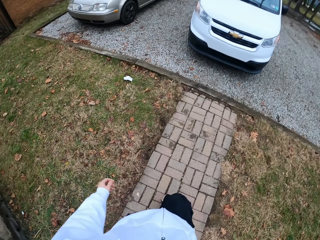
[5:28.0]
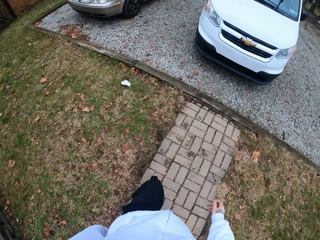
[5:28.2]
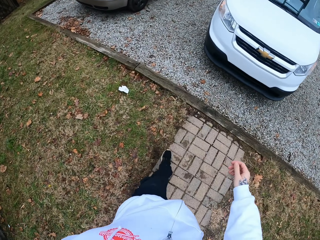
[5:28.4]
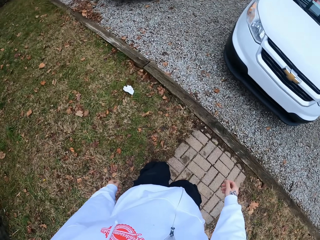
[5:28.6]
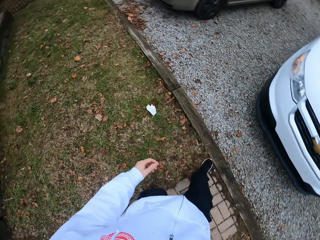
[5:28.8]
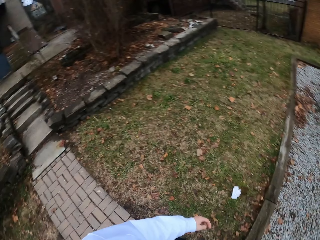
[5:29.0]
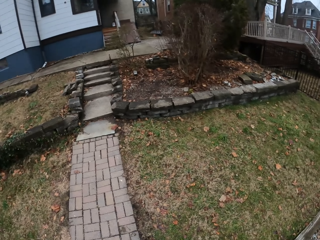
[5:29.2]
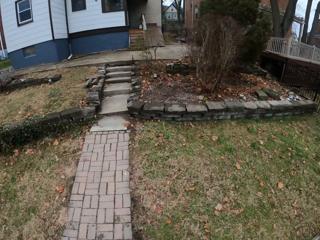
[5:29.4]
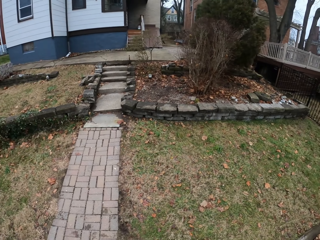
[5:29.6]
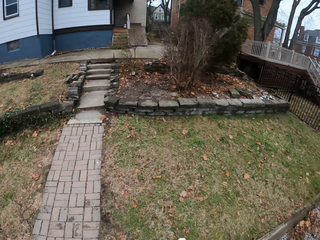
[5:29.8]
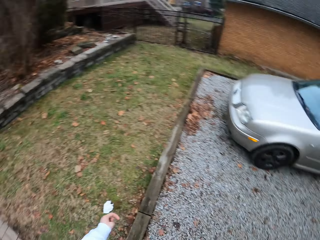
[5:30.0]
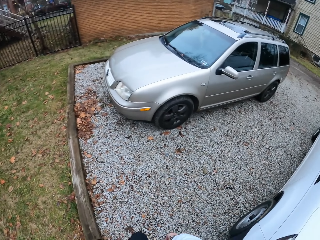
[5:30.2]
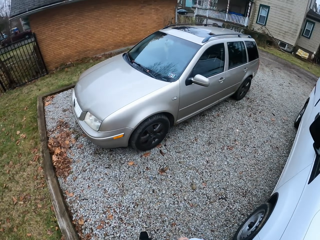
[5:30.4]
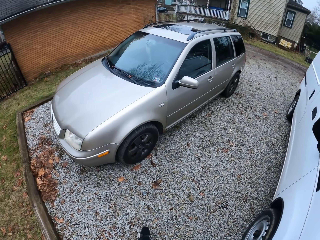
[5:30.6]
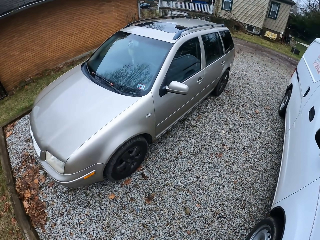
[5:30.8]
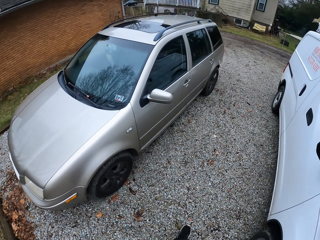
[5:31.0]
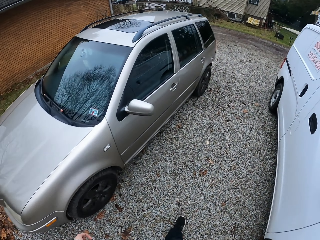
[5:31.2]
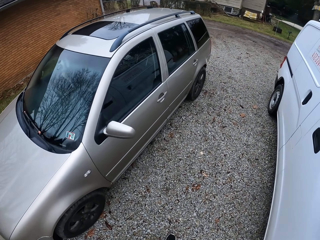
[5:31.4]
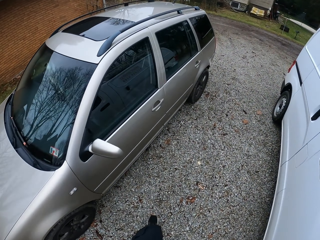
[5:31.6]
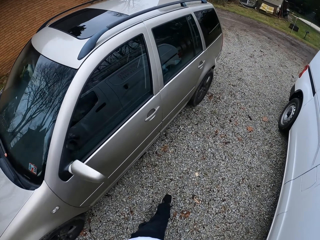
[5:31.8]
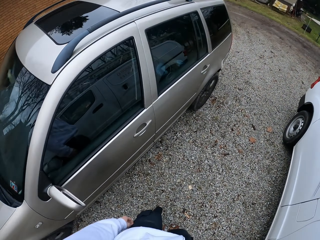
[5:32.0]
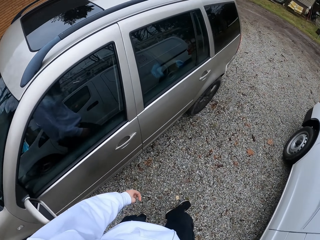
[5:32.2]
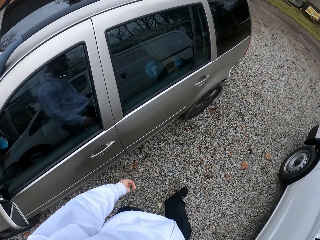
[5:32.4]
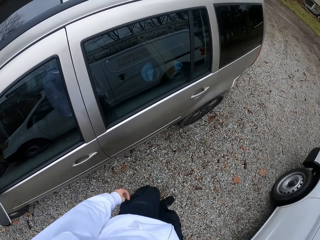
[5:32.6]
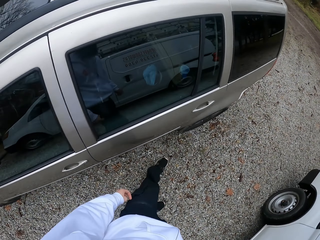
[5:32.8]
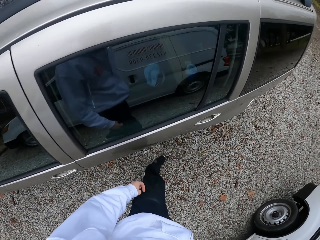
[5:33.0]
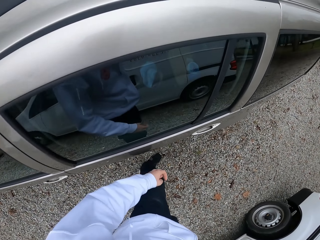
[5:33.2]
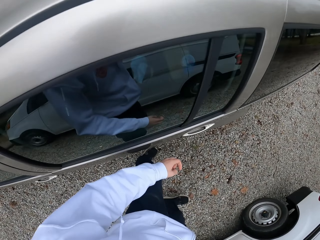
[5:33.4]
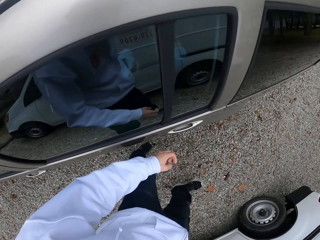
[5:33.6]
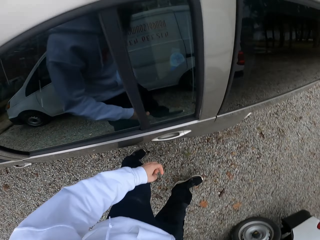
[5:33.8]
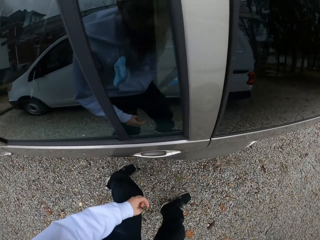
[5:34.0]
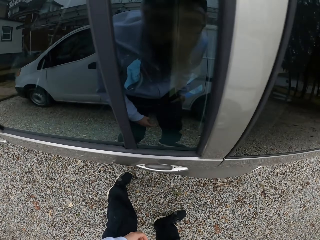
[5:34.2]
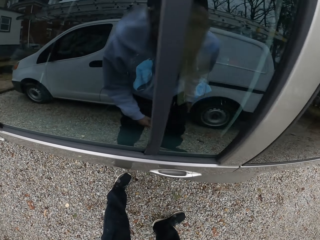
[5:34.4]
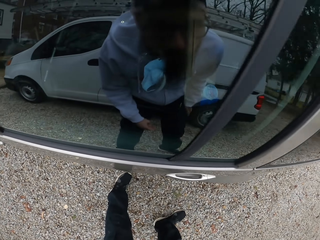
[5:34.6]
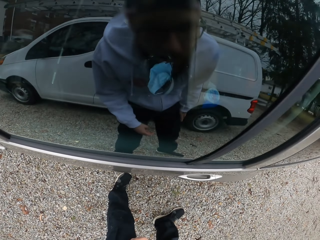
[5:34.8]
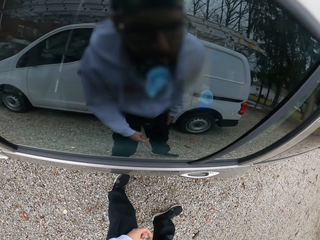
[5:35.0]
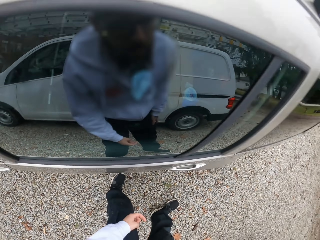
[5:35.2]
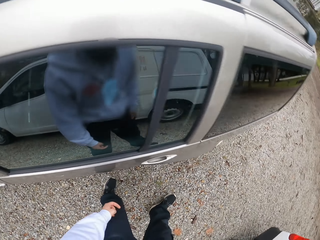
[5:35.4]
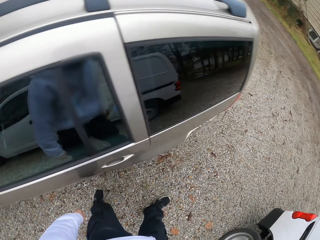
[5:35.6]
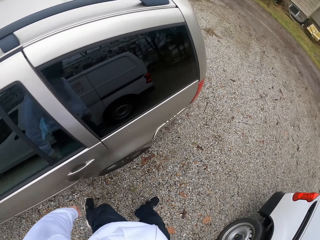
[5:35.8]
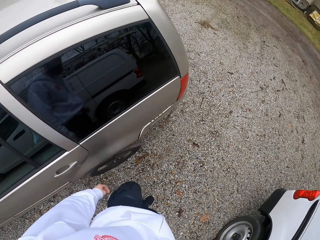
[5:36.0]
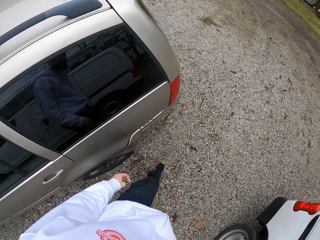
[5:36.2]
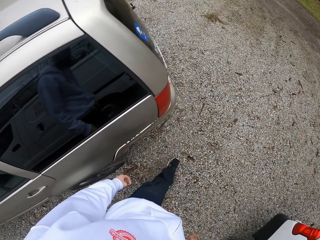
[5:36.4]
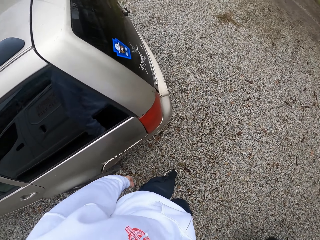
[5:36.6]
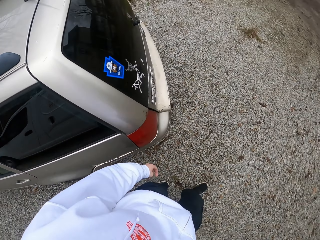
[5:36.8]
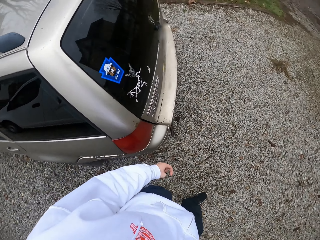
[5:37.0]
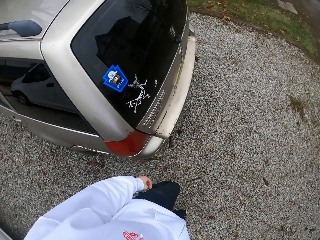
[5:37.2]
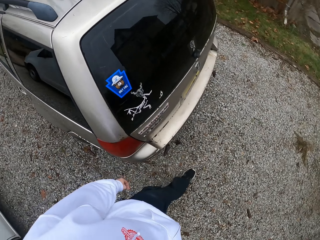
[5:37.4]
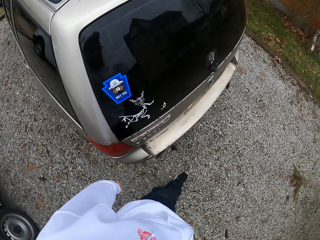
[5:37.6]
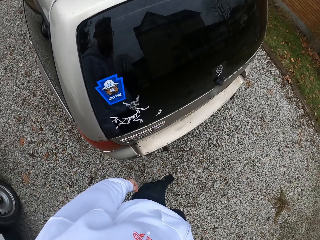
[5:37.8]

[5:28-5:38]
The camera wearer stares at the house. They look around. They stare at the car, approach the car. They walk. They inspect the car interior. They walk around the car.

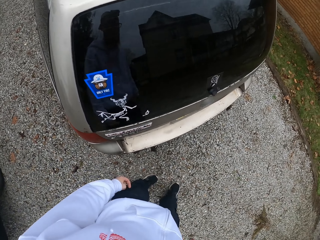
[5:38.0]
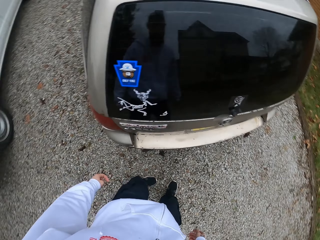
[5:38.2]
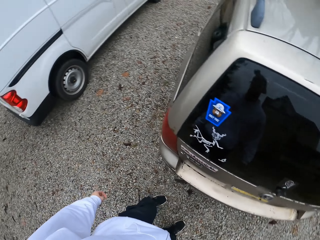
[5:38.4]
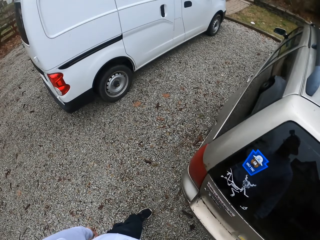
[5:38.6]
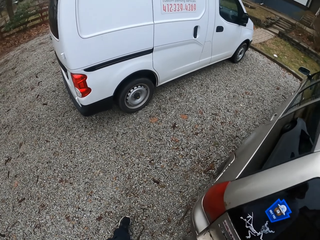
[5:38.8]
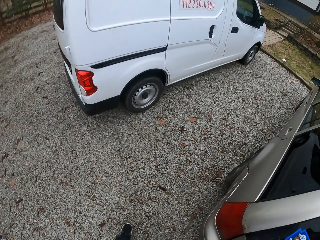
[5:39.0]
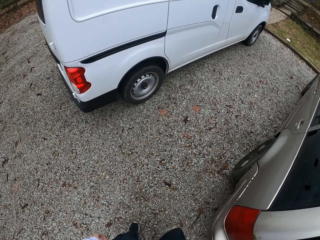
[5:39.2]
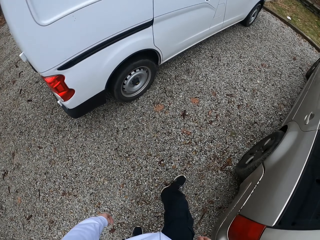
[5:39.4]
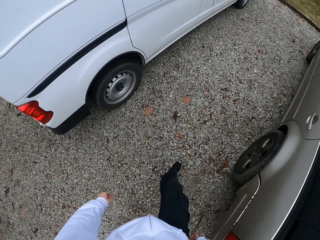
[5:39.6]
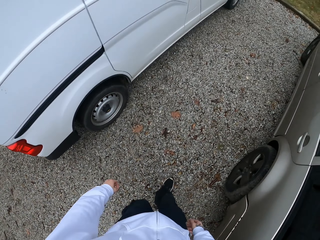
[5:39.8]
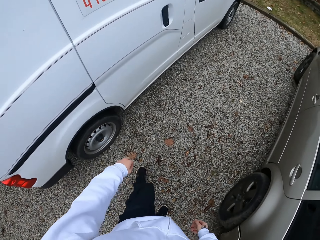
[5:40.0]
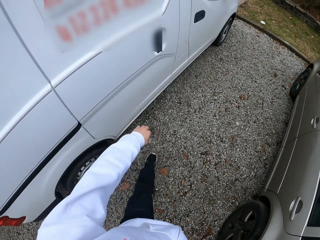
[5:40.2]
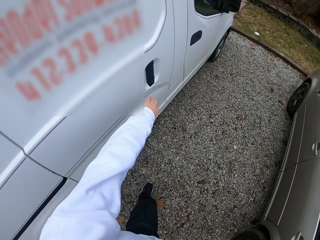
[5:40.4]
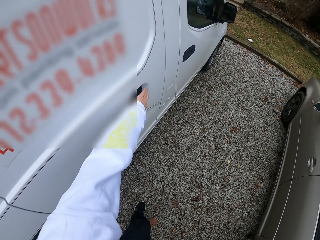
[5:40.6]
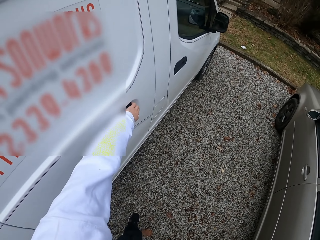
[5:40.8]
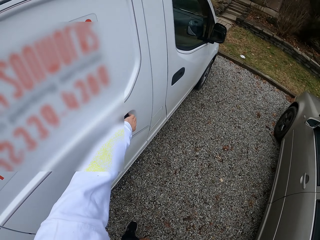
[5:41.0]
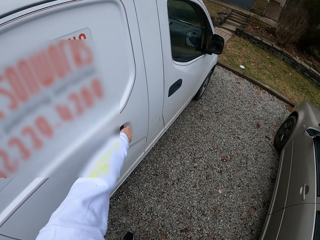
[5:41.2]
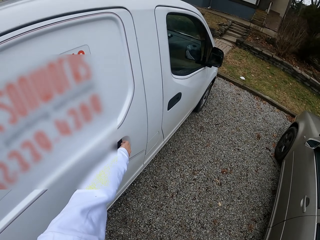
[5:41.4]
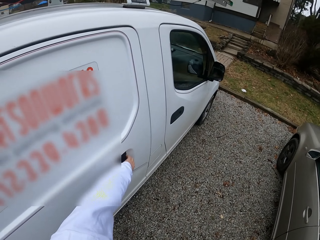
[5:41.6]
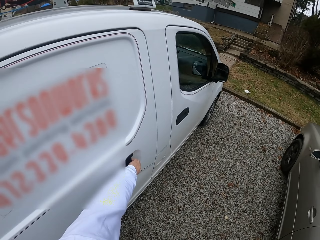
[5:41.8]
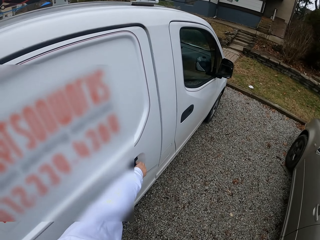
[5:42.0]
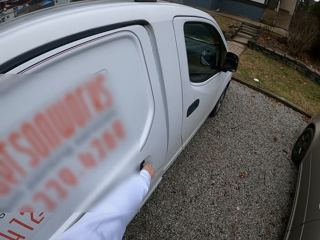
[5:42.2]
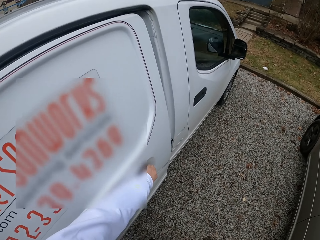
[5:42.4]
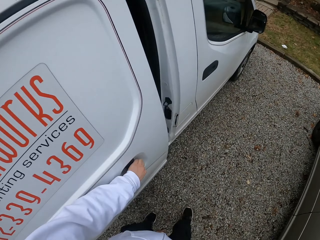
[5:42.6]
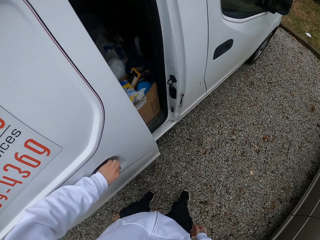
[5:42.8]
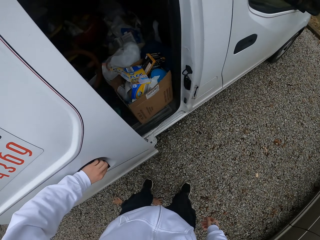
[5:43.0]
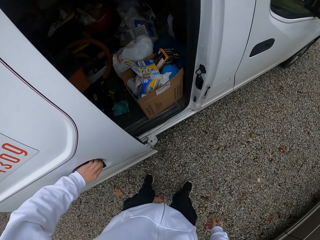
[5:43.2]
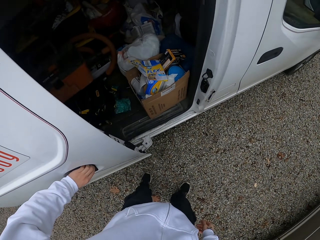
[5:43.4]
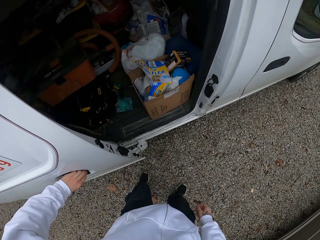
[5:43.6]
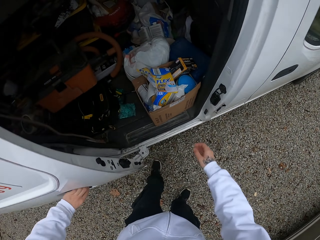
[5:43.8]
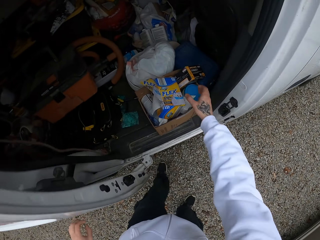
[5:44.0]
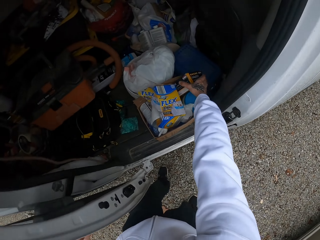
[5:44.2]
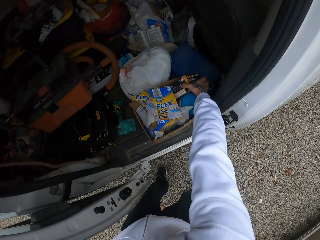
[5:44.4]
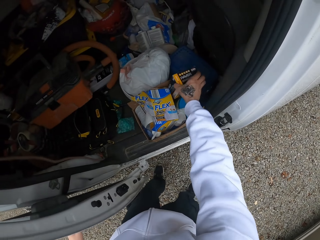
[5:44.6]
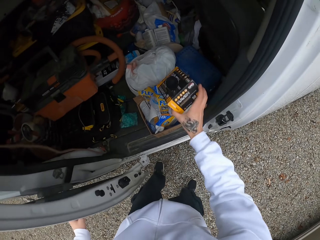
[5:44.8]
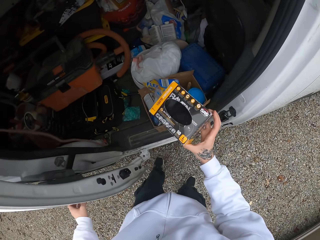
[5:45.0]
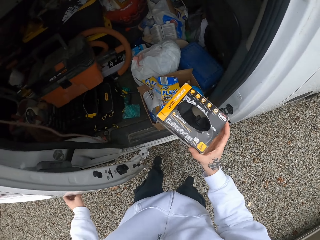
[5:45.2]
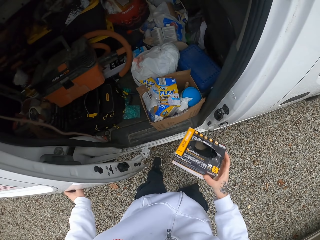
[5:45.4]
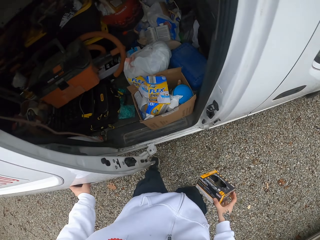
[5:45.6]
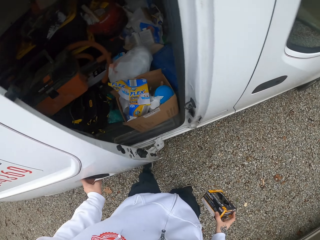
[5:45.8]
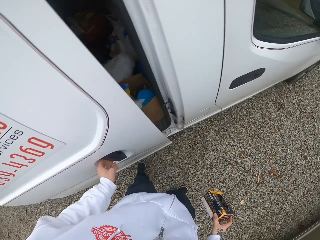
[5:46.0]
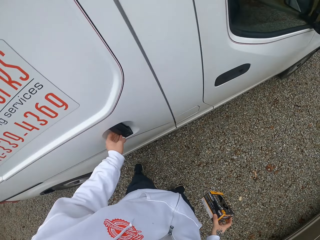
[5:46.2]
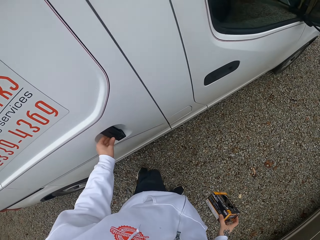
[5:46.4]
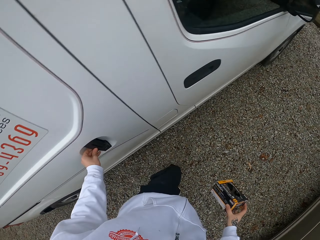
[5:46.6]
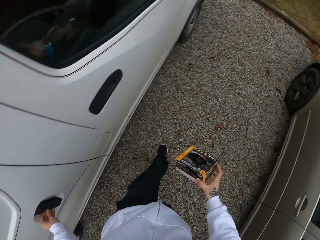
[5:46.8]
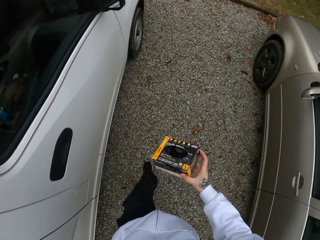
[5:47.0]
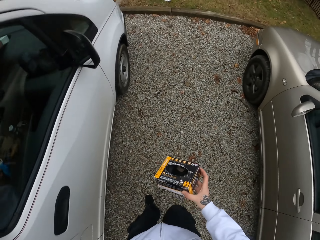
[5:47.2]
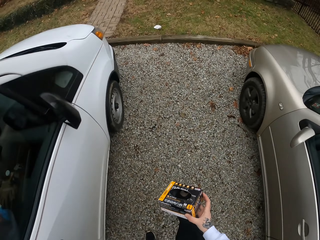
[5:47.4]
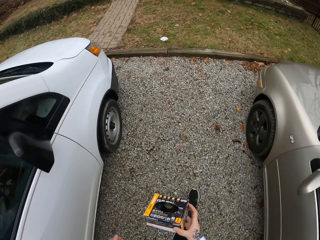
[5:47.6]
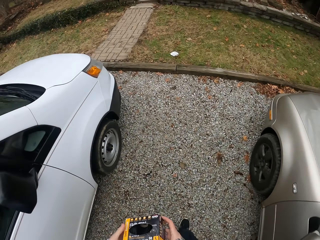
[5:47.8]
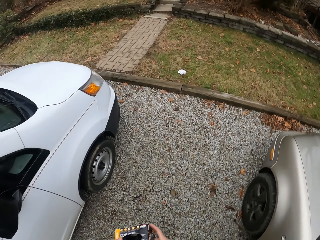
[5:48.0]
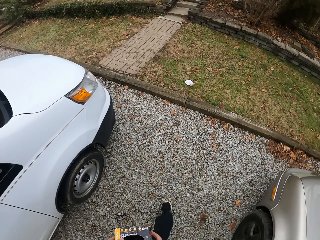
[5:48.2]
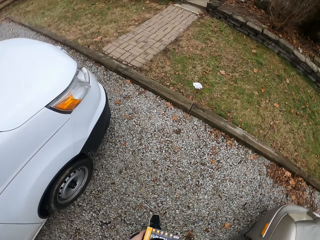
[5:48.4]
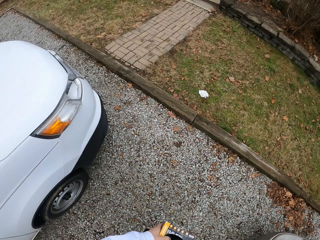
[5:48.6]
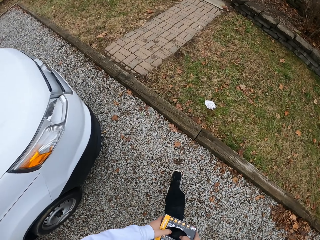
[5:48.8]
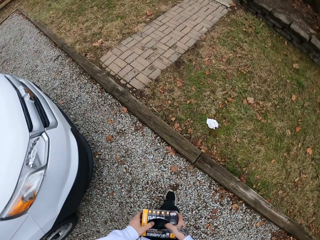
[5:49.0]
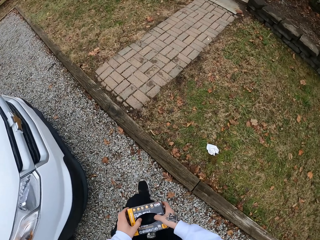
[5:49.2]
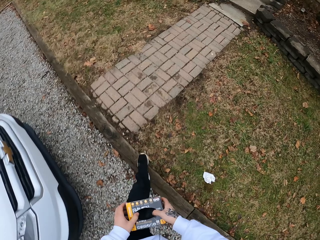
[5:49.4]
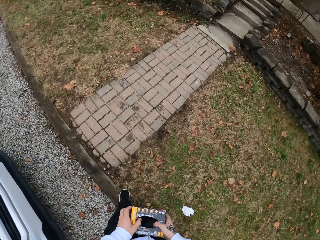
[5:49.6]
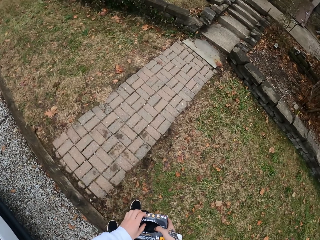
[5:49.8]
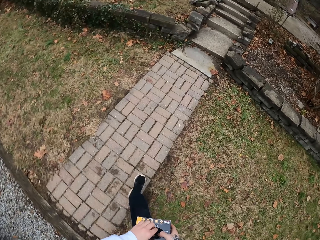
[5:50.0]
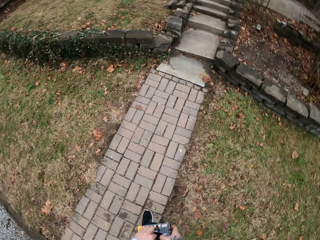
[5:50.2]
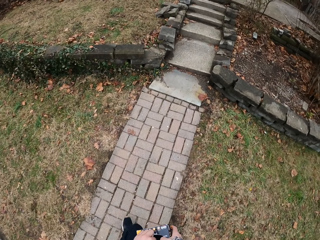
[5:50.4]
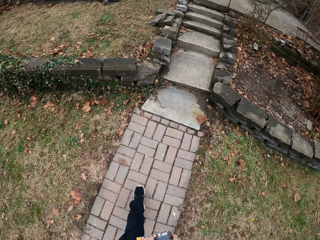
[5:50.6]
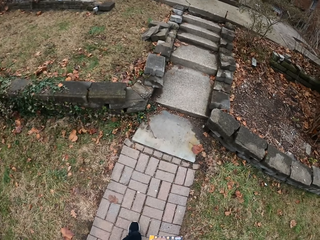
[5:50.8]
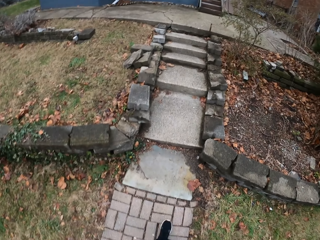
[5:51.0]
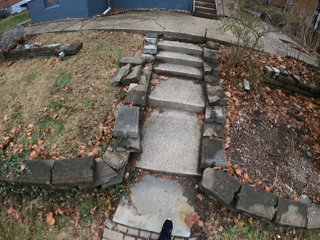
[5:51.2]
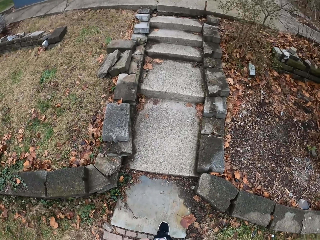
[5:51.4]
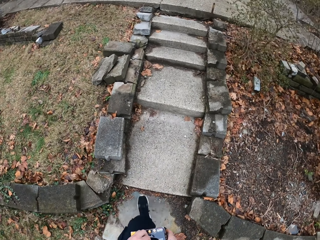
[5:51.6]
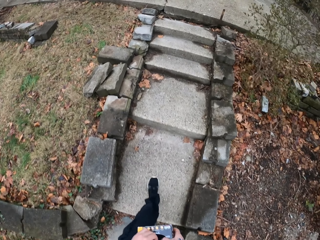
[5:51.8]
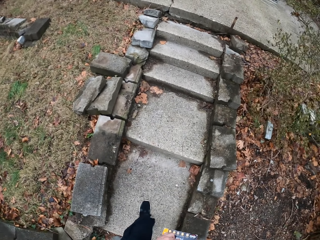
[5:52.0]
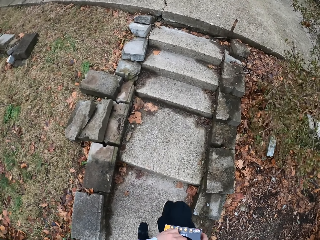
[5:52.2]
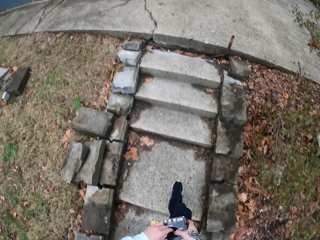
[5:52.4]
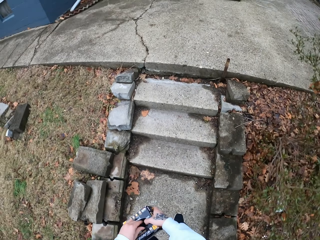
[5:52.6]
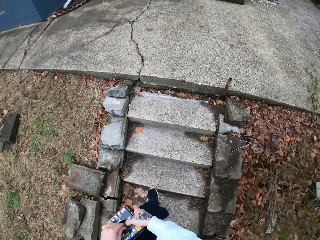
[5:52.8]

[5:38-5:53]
The camera wearer stares at the van. They look around. They touch the car door, open the van door. They pick up a box from the car. They close the van door. They walk towards the house.
